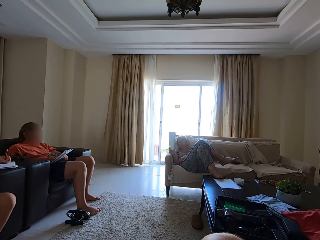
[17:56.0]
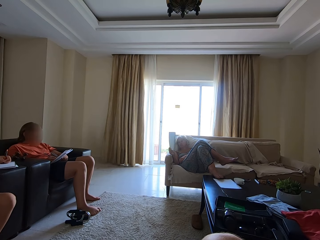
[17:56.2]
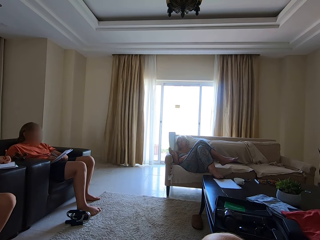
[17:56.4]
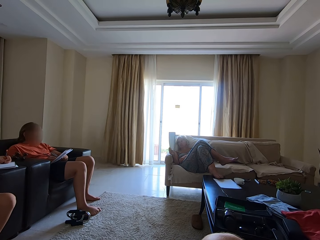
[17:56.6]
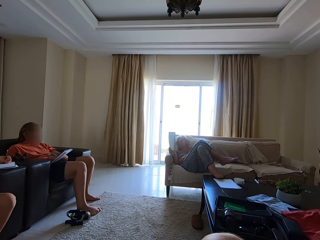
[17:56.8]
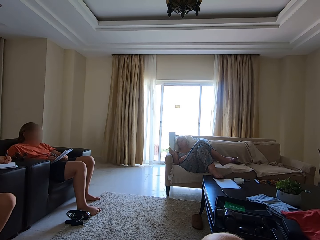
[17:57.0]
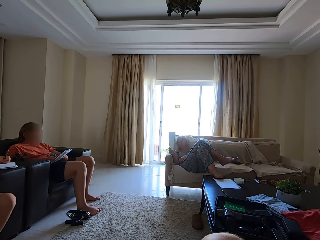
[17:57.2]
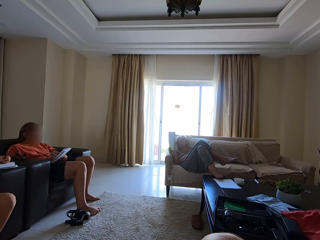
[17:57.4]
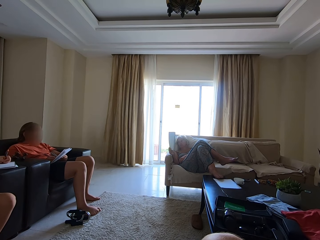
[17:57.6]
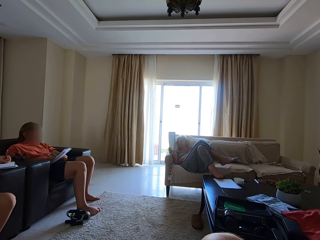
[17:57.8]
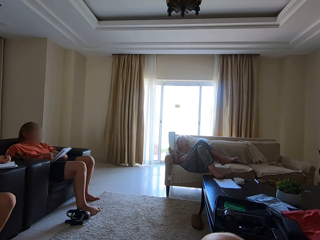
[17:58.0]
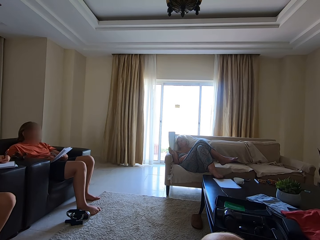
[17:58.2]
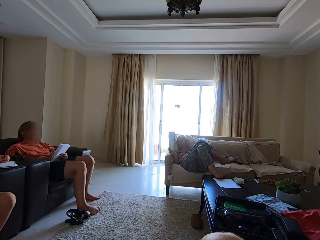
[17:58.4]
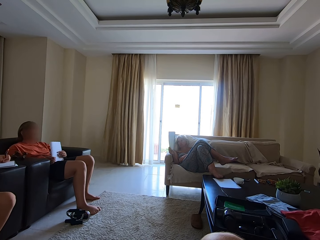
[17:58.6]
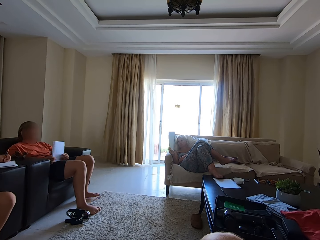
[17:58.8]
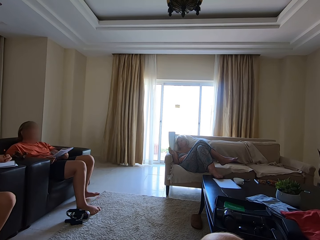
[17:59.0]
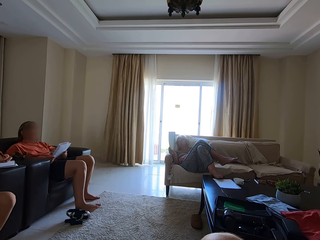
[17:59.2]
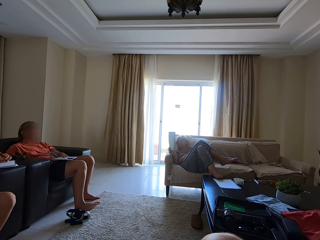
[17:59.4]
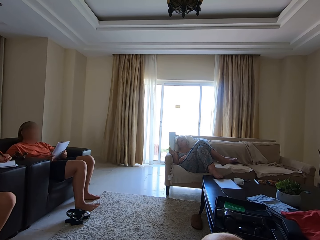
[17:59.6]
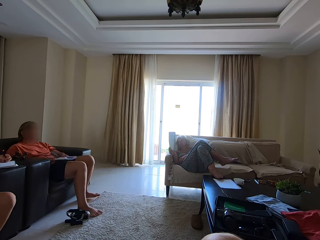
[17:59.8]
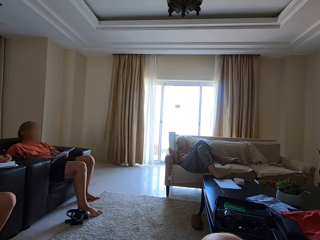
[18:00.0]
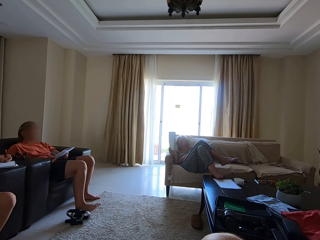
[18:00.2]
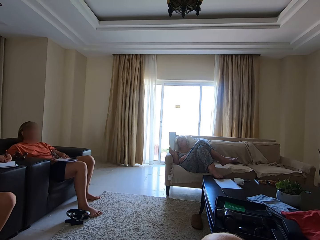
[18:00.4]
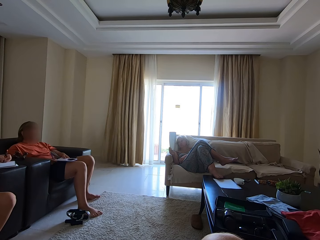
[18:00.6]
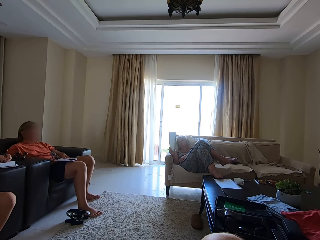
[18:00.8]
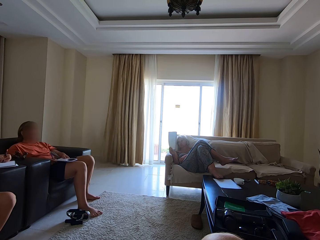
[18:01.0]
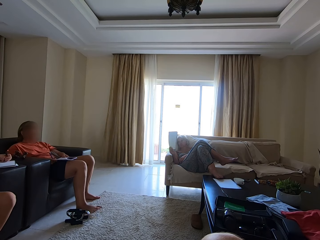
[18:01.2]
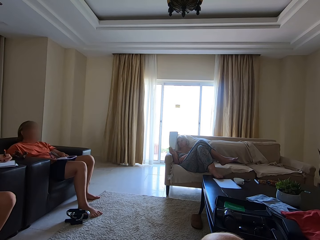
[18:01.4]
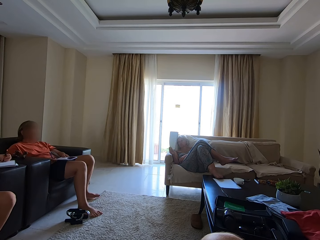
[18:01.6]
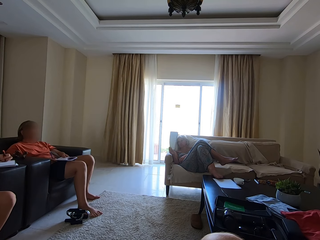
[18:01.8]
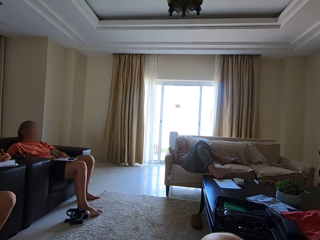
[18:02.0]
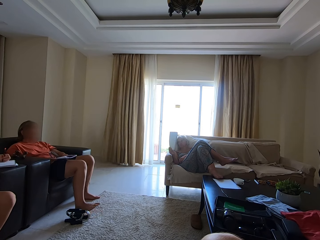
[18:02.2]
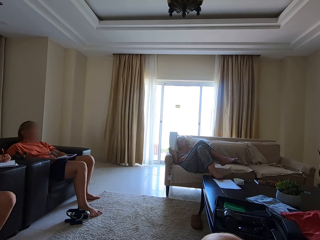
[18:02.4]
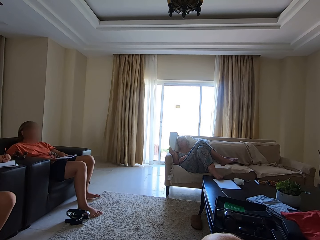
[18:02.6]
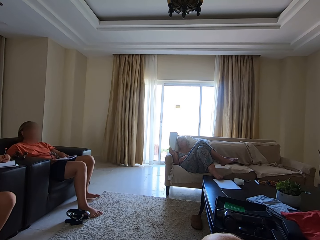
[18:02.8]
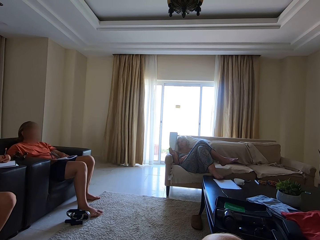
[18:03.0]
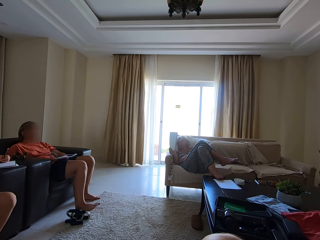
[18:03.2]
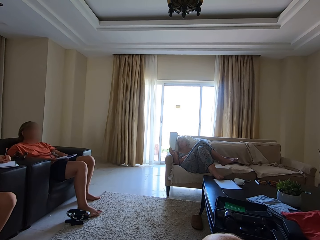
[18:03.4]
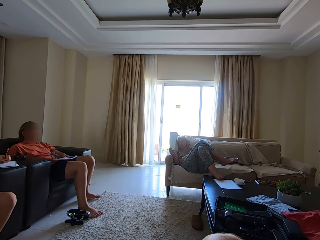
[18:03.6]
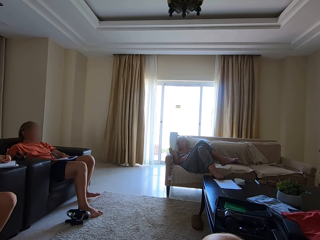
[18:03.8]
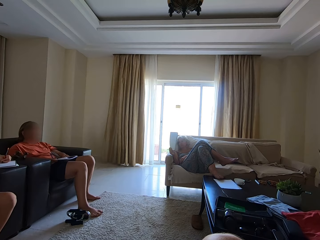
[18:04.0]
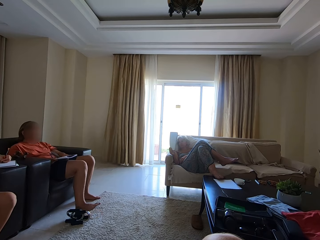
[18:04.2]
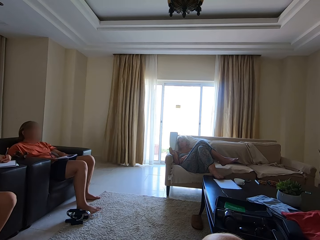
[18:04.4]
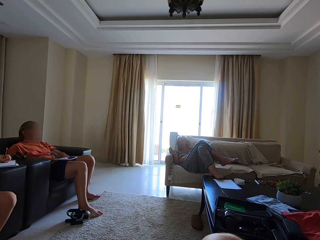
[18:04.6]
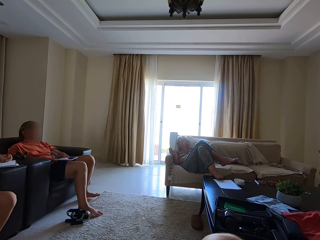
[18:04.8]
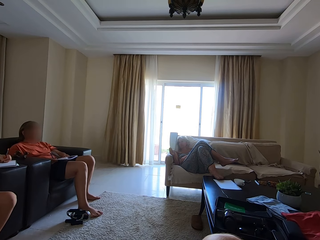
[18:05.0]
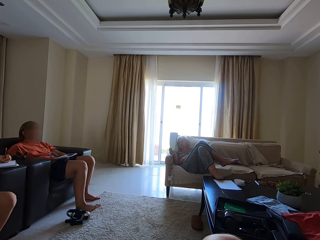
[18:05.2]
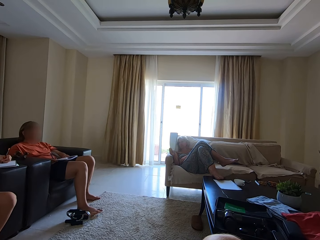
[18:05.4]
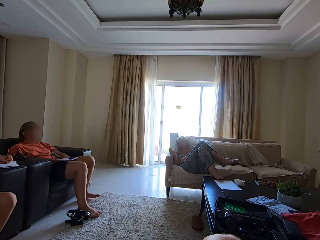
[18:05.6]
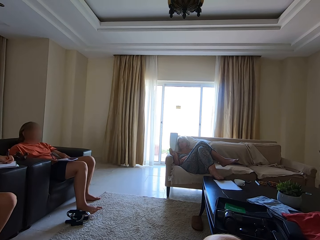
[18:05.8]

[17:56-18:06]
A person writes on a book with a pen. The boy holds the book with both hands and hits the book in his hands on his lap. Another person adjusts the book.

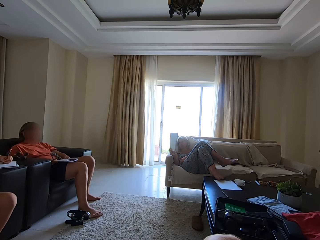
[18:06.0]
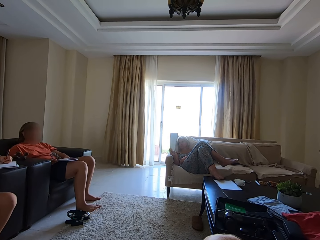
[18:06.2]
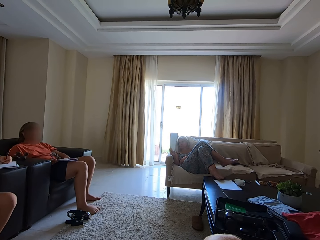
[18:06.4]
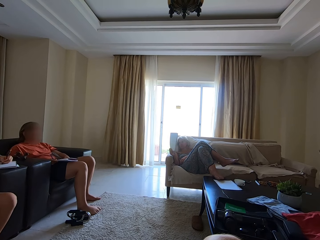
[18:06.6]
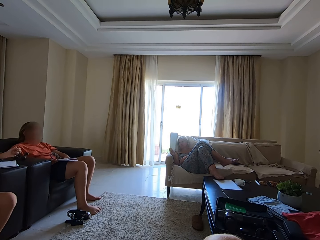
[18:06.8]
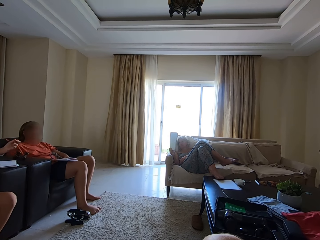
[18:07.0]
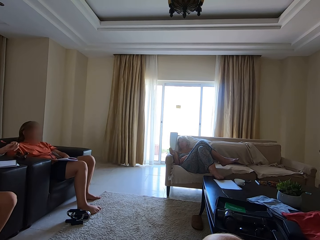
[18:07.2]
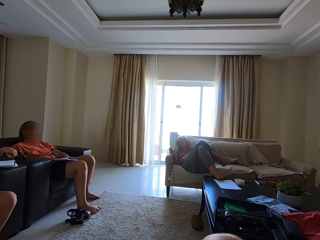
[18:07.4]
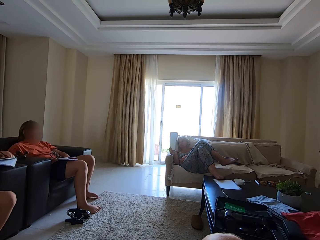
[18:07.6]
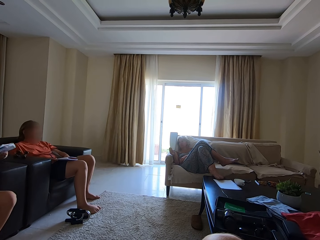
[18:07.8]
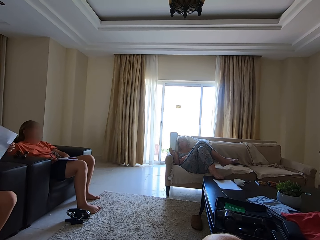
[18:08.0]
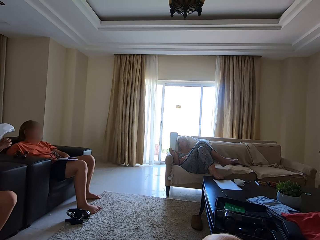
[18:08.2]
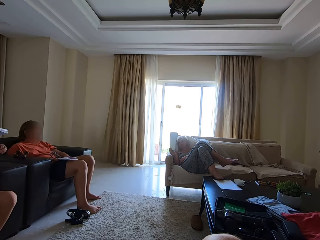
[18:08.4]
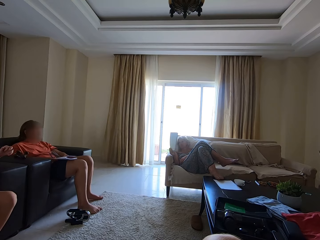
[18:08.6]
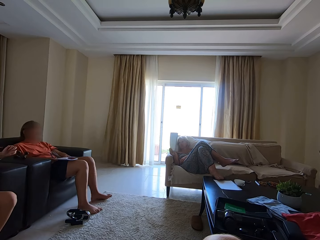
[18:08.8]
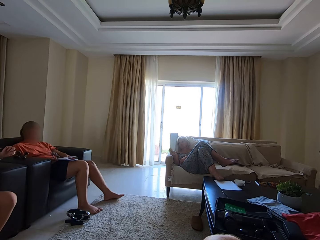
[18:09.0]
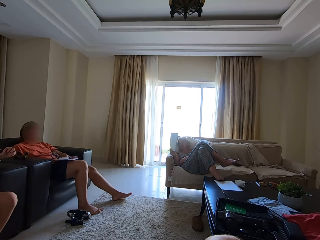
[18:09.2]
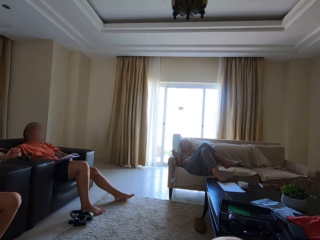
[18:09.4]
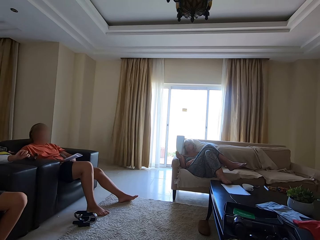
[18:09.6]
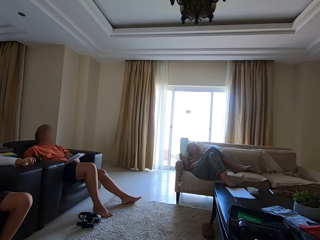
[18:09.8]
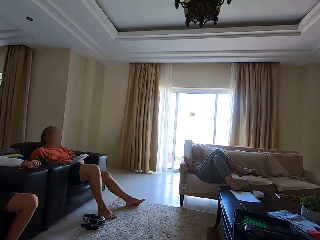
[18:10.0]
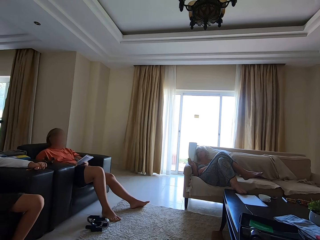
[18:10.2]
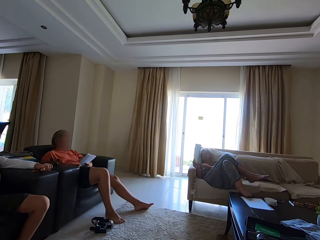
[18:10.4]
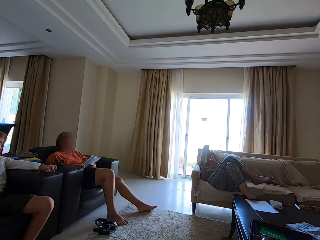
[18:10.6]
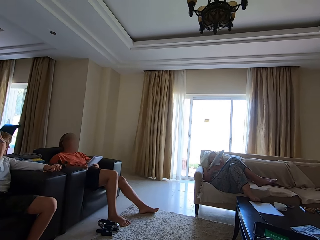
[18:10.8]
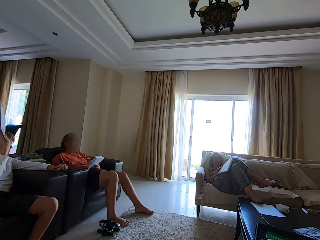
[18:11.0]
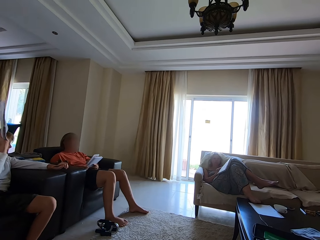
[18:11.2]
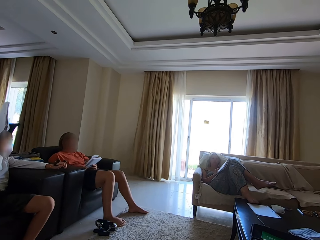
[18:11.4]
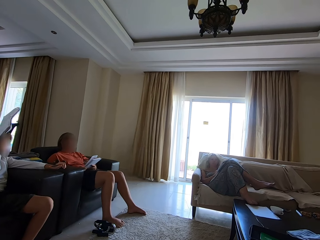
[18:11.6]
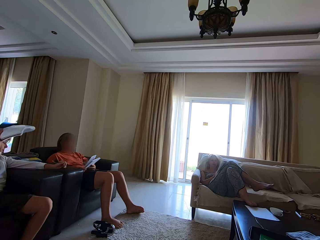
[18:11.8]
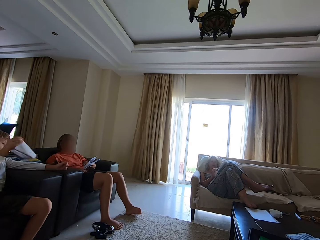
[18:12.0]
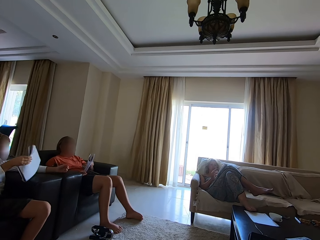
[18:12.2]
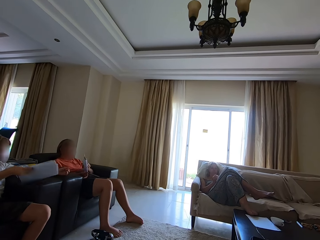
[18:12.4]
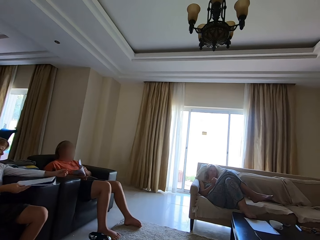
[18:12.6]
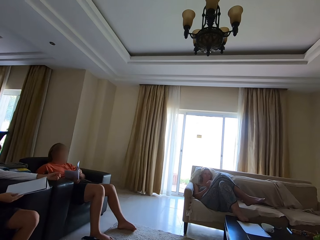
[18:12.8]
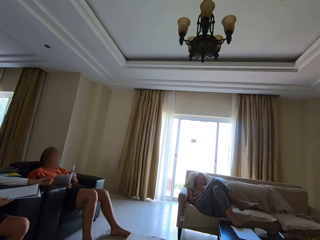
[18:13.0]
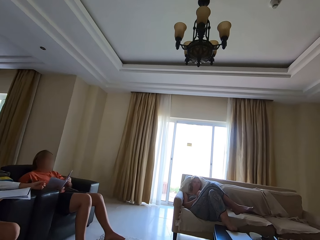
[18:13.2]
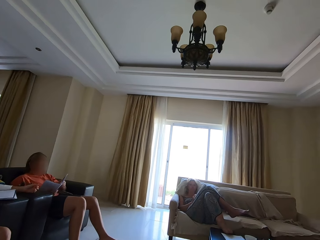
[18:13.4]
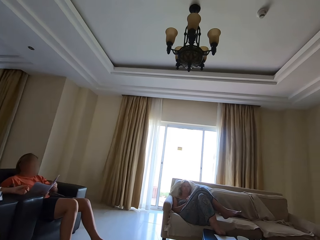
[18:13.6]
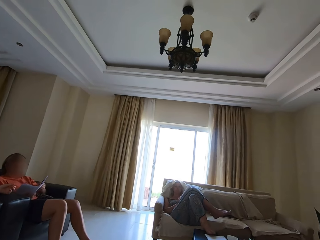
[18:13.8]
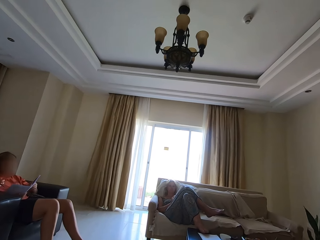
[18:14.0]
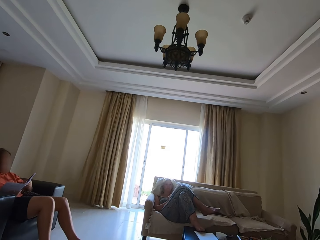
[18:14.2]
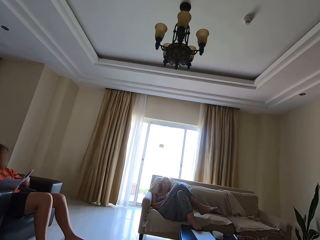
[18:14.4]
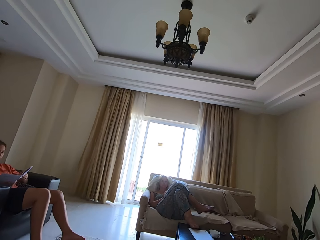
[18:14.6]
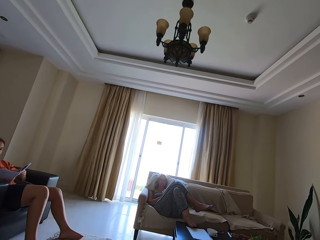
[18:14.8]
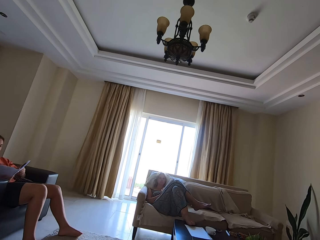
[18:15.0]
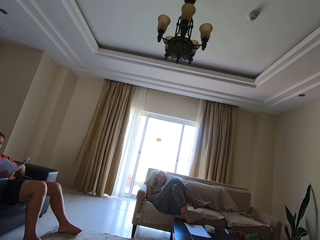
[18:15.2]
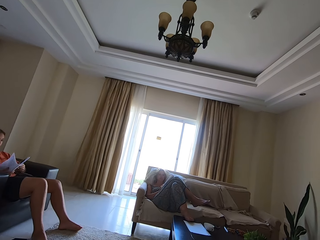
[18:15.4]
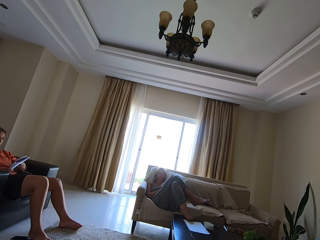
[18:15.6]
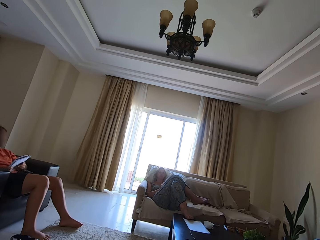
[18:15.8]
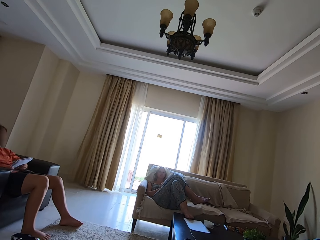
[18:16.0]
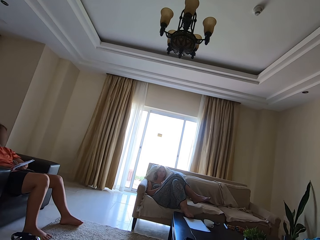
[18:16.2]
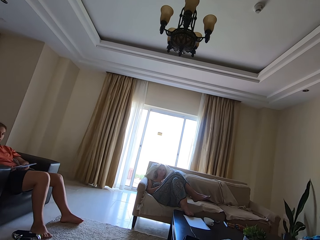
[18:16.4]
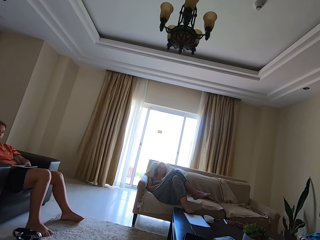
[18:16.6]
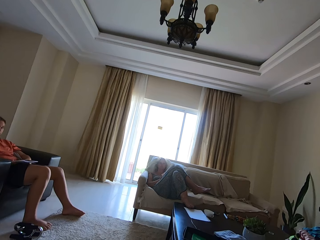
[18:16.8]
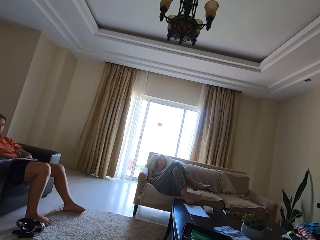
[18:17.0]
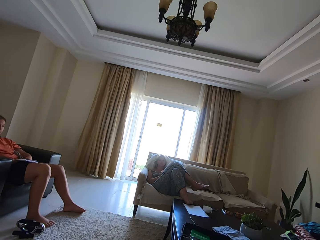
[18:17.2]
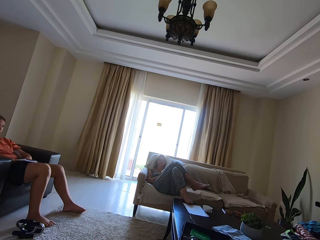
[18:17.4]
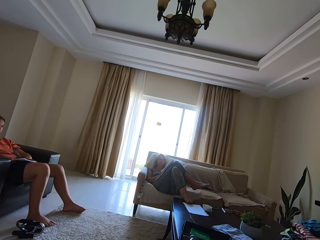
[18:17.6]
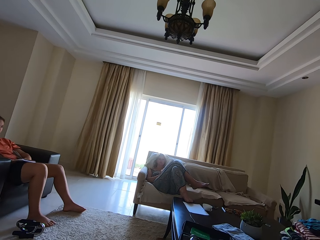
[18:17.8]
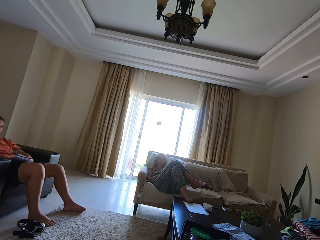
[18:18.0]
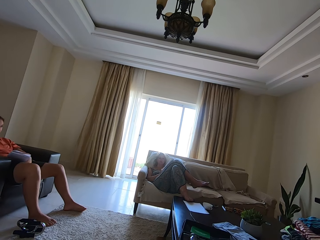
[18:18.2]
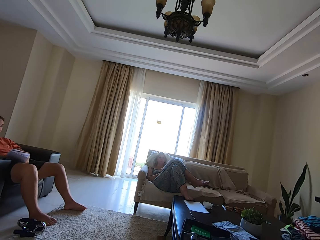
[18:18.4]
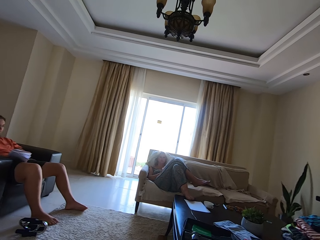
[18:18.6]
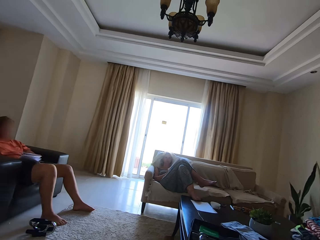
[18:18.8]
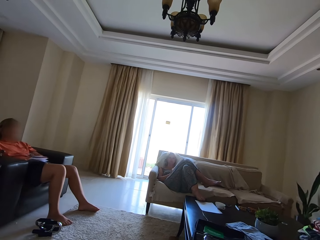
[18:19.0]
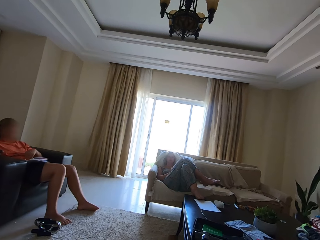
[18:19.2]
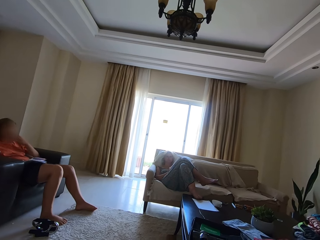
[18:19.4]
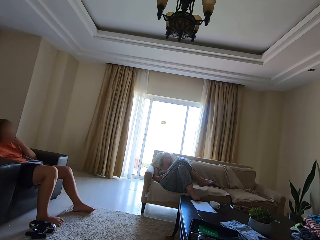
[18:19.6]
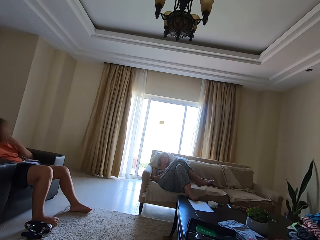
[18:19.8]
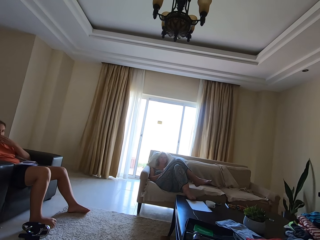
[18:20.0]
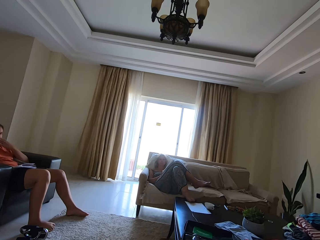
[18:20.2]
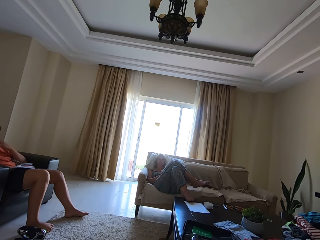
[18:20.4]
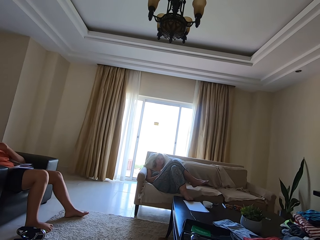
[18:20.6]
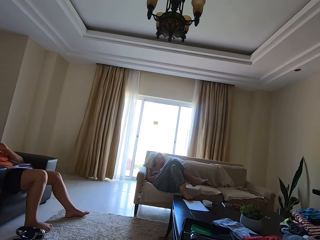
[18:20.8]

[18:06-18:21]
The boy picks the book from the chair with his hands and holds the book with his right hand. The woman holds the book with both hands and drops the book in her hands on her laps. Another boy interacts with the camera wearer. They turn around. The first boy hits the book in his right hand on the chair. A person holds the book. Another person adjusts the book. The camera wearer converses with a person. The woman converses with the camera wearer. The camera wearer converses with the woman.
